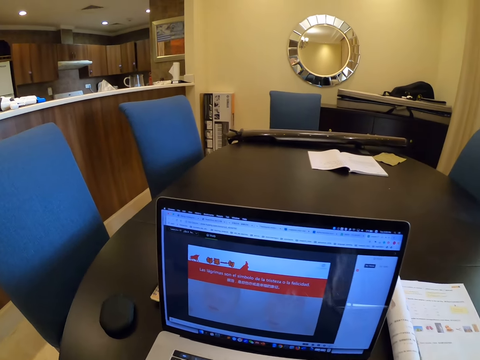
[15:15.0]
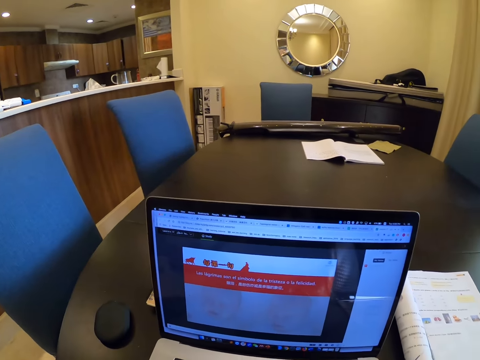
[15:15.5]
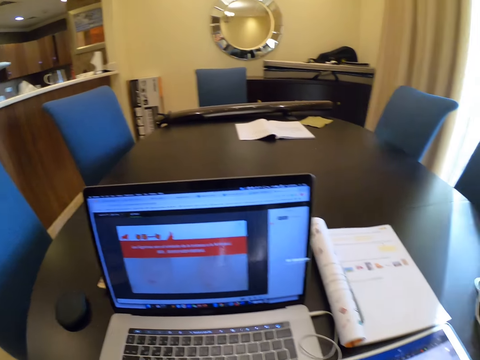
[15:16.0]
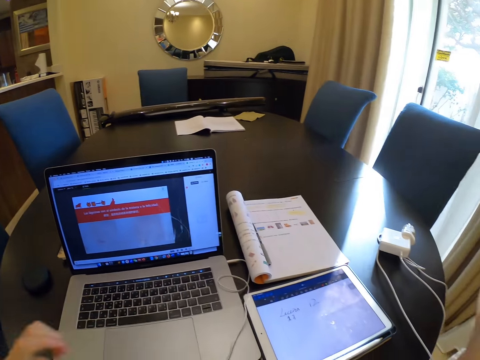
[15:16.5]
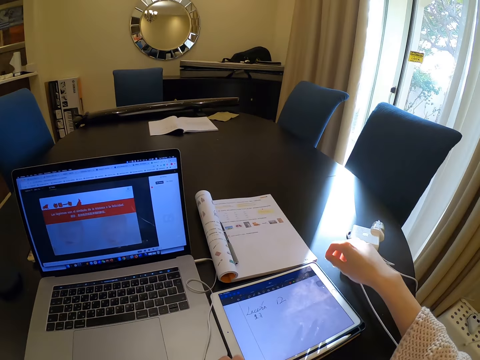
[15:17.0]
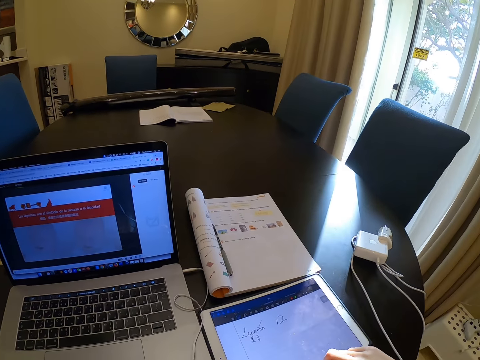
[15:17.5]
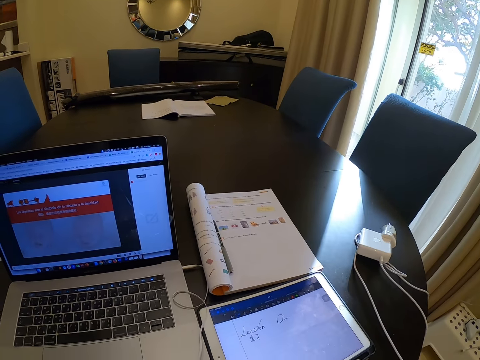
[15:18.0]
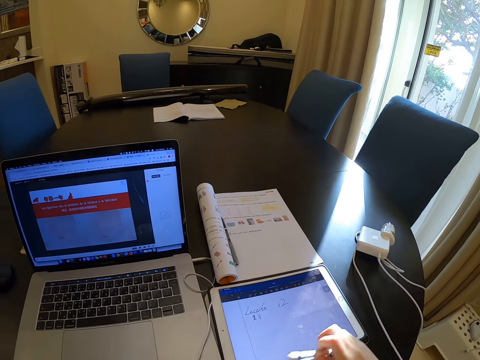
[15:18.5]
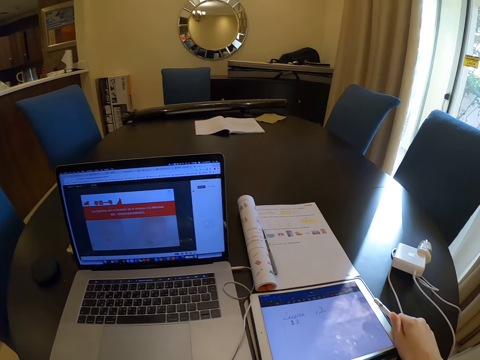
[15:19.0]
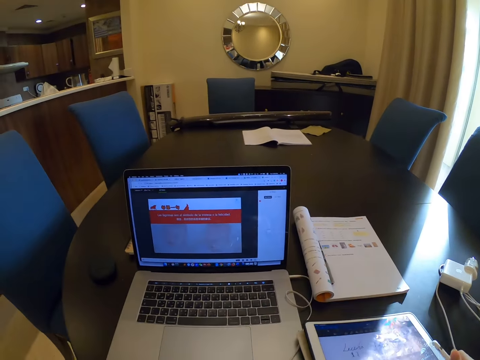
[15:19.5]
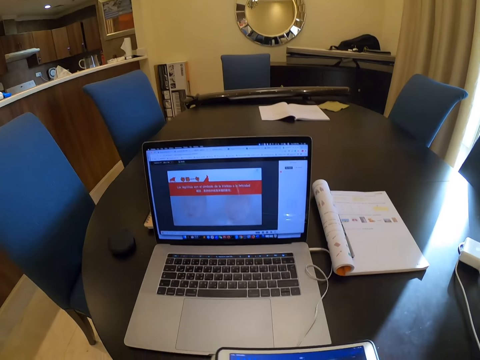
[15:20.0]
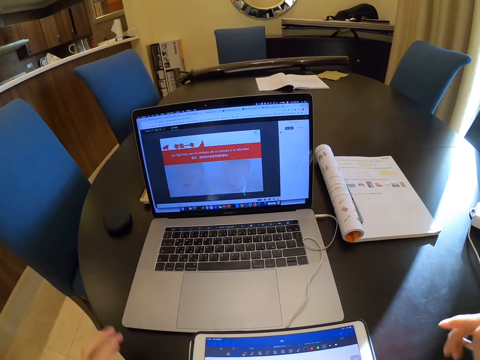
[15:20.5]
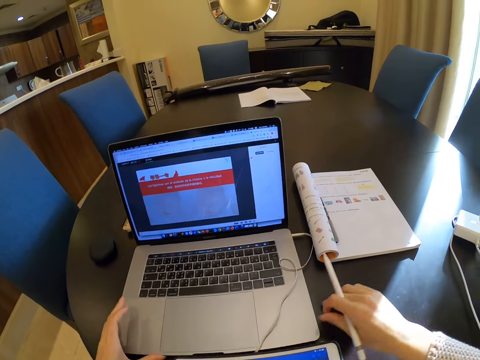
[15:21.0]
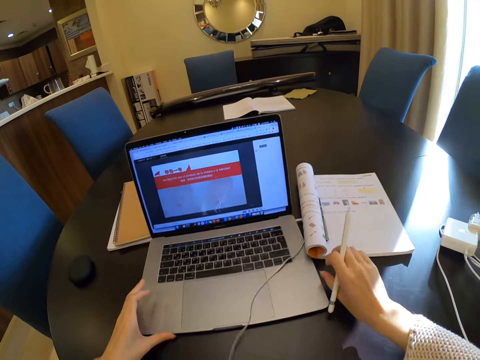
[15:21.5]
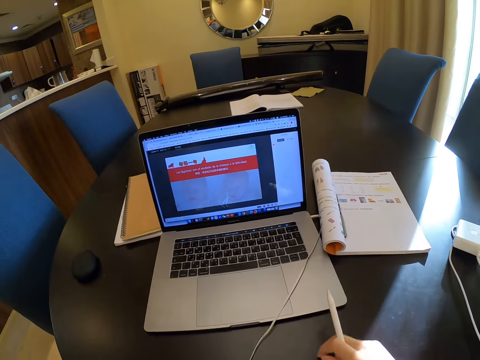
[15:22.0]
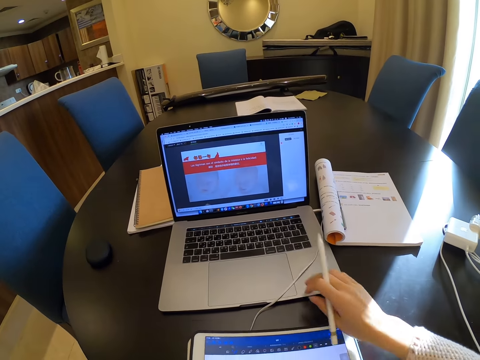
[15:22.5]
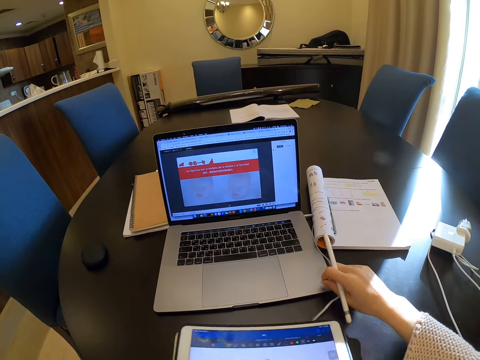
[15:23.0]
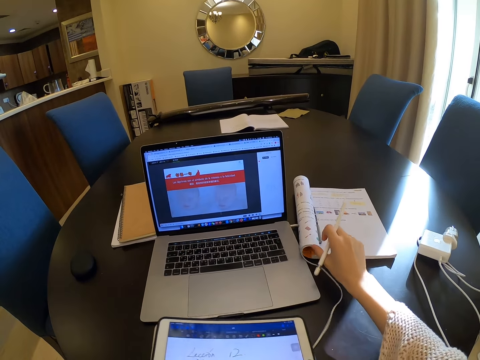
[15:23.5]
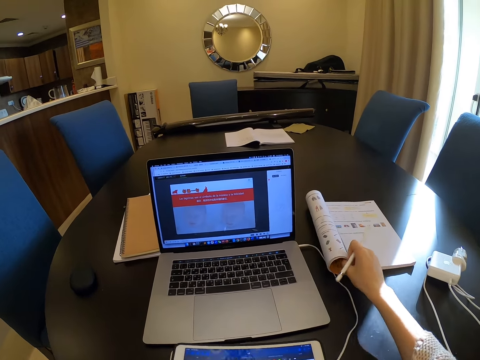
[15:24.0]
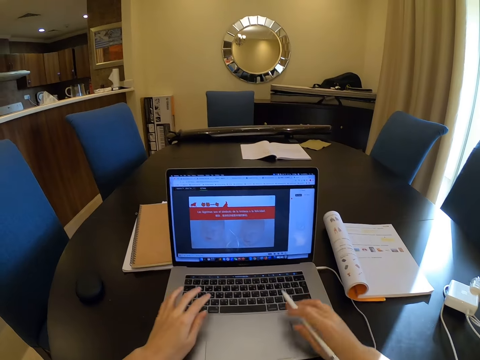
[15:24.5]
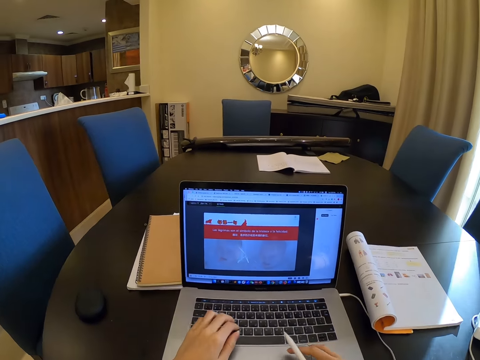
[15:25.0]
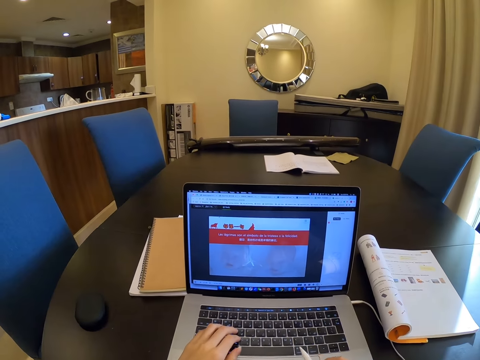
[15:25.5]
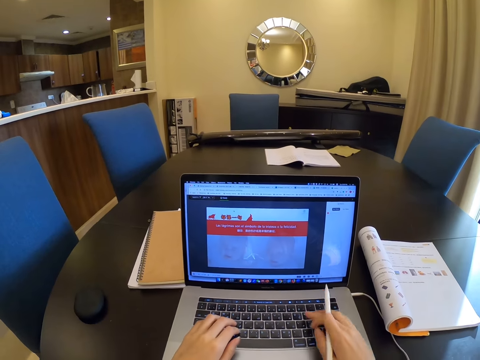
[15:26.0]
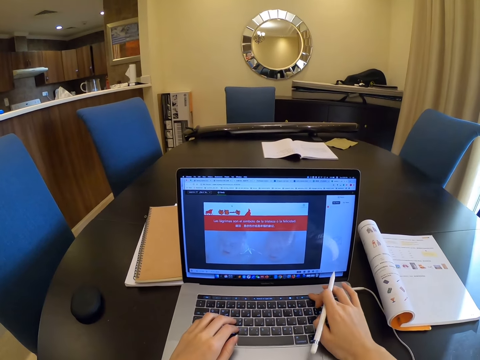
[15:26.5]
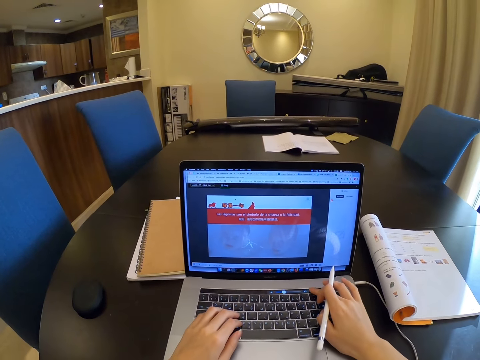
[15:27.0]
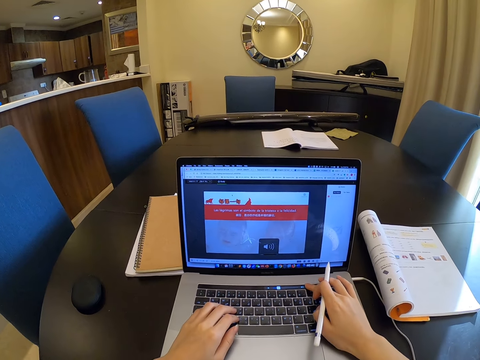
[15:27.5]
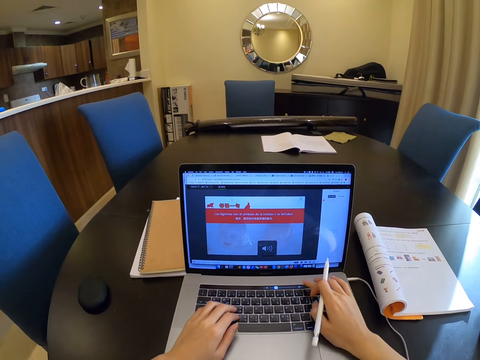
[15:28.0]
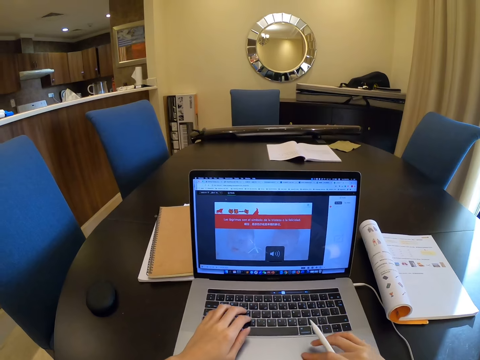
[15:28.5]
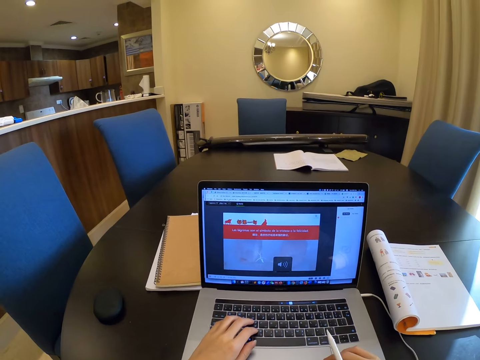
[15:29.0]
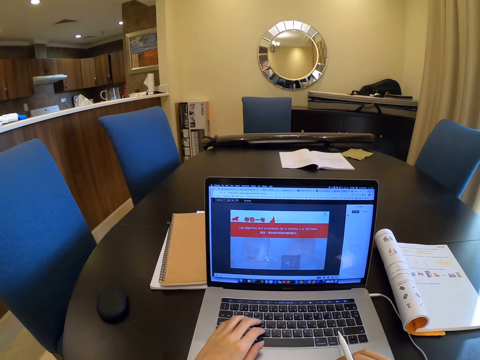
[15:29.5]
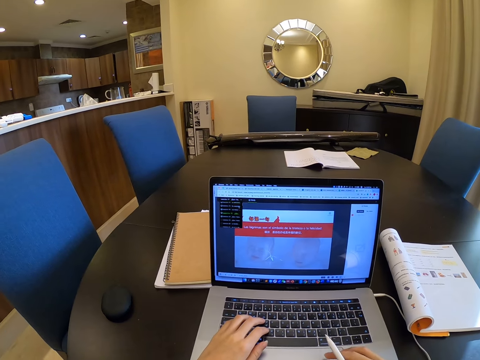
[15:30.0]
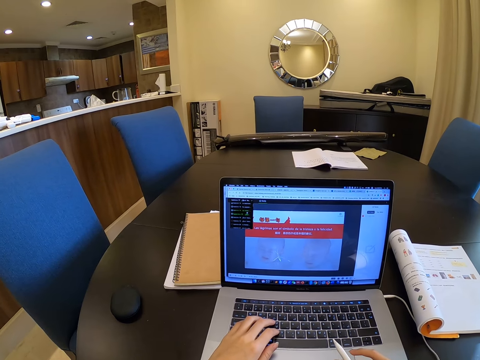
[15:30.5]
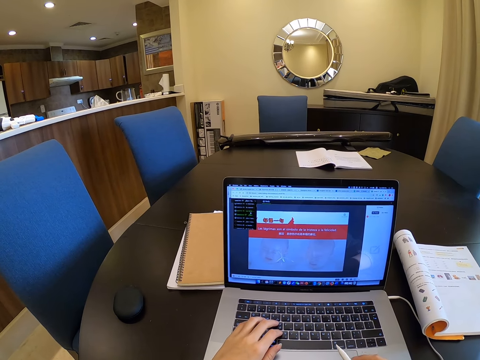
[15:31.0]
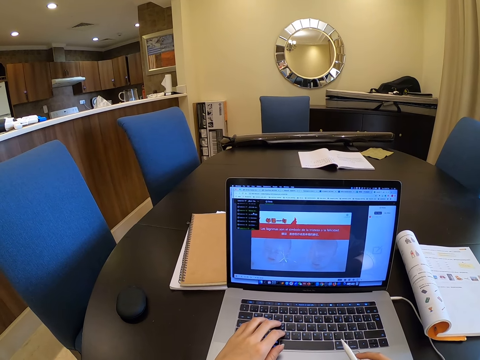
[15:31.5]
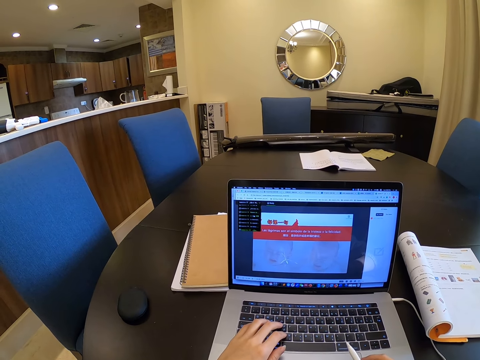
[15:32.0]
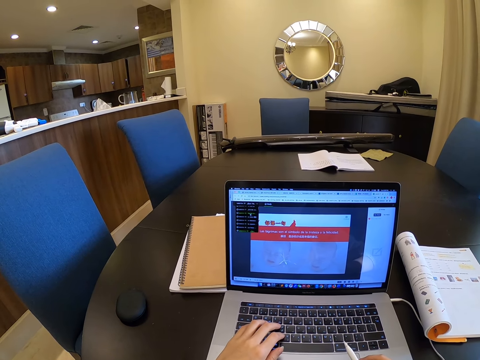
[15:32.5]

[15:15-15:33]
The camera wearer picks up the stylus pen with her right hand. She moves the tablet with both hands. She pushes the laptop across the table with both hands. She moves the book. She operates the laptop with both hands. She scrolls on the laptop.

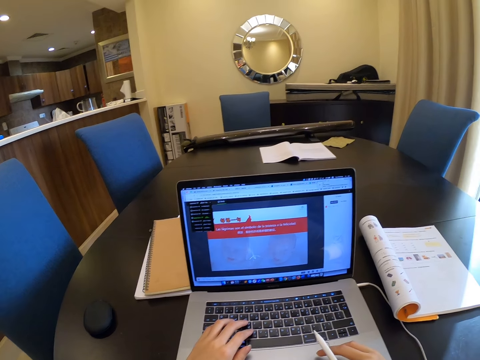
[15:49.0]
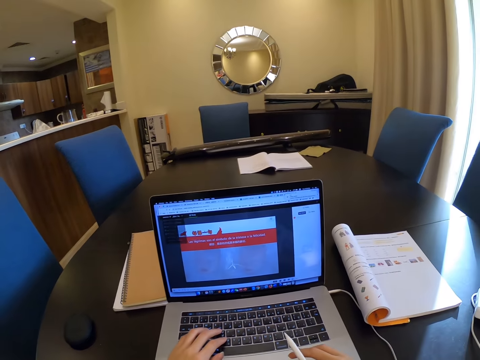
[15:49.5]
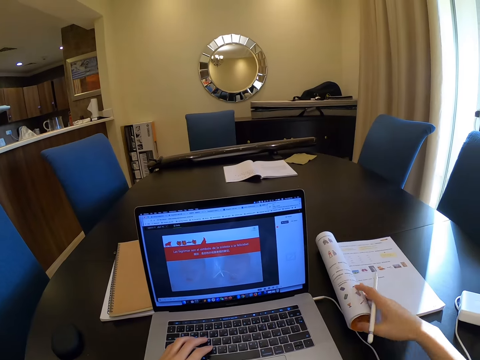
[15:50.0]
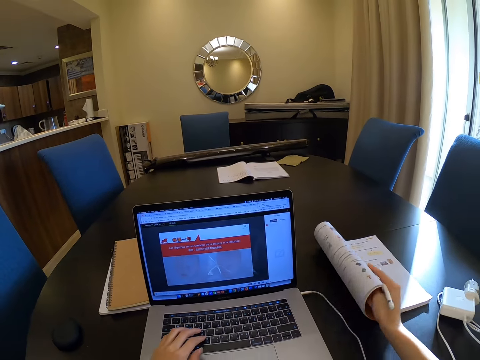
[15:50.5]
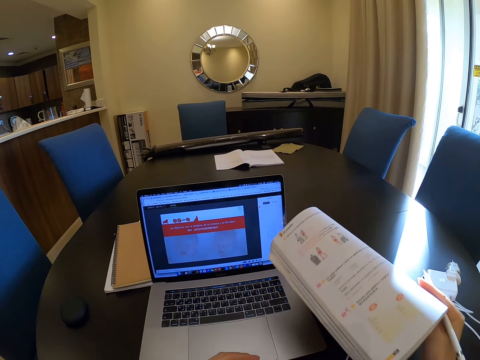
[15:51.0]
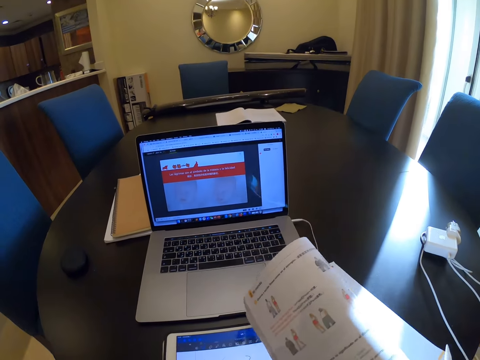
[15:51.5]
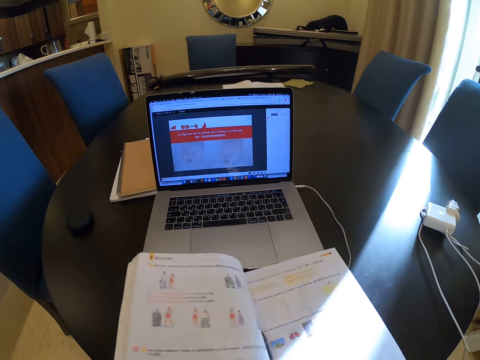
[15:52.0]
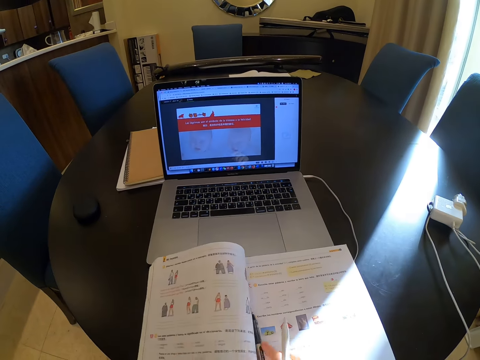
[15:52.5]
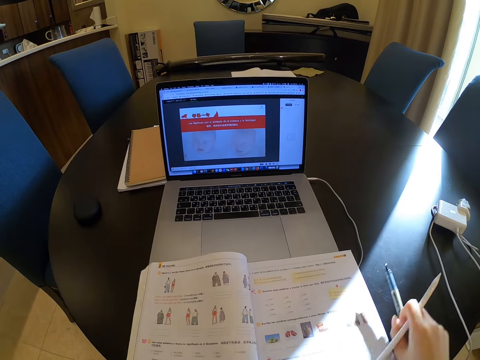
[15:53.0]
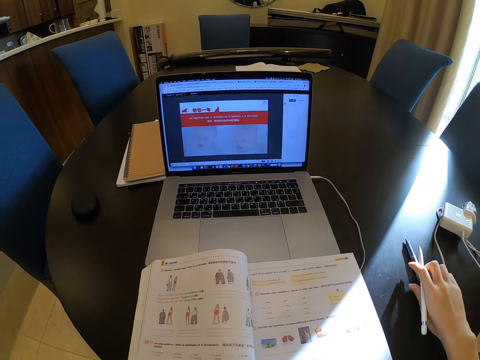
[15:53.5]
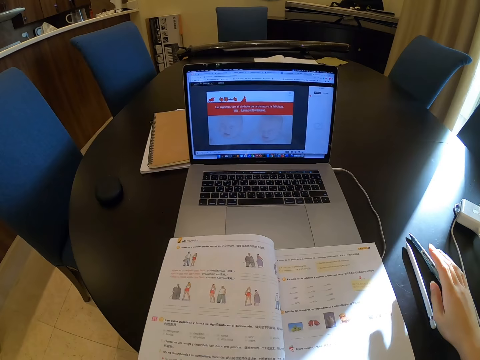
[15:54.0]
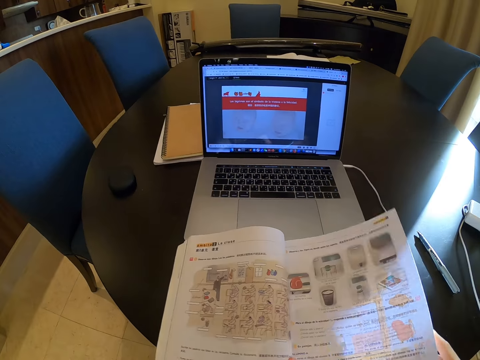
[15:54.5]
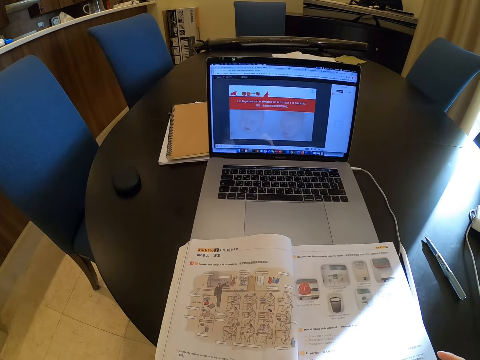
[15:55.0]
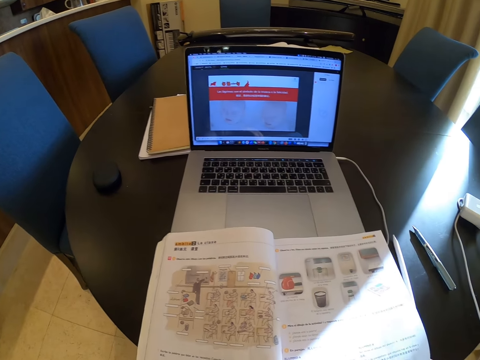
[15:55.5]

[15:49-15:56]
The camera wearer picks up a book from the table with her right hand. She drops another pen on the table with her right hand. She drops the stylus pen on the table with her right hand. She flips a page of the book to the right with her left hand. She opens the book.

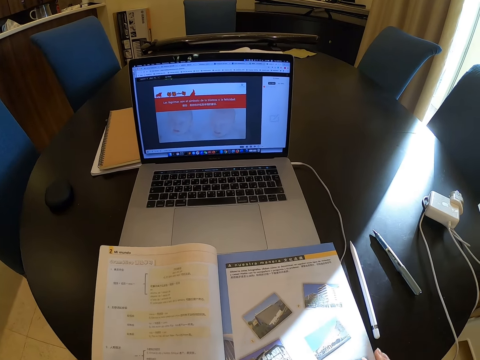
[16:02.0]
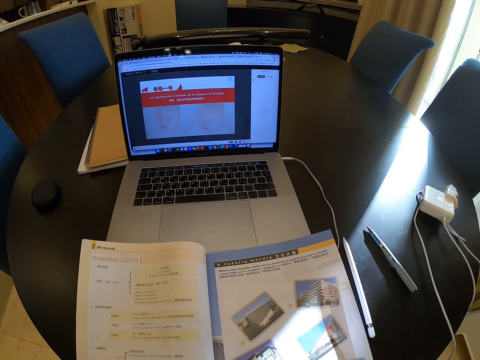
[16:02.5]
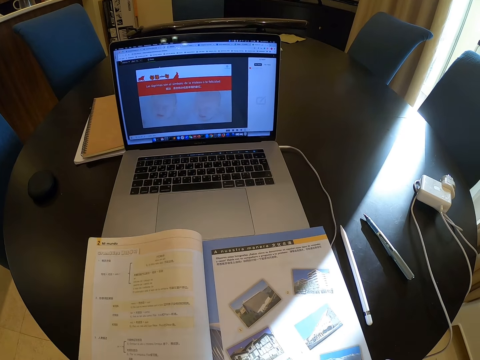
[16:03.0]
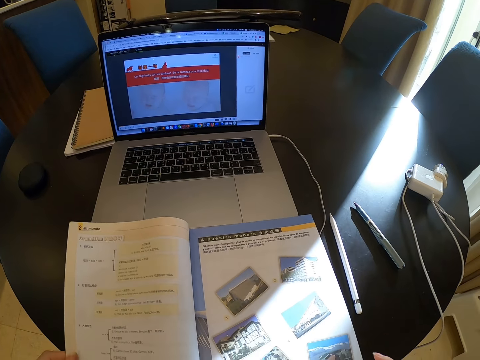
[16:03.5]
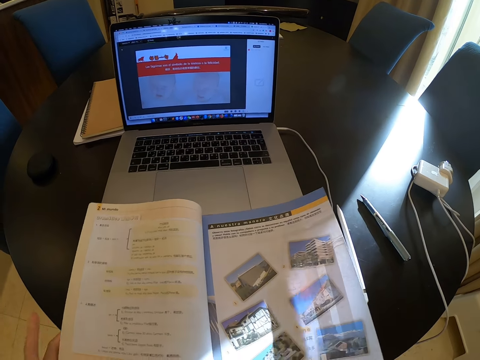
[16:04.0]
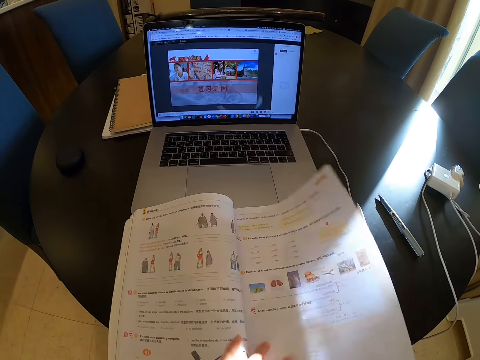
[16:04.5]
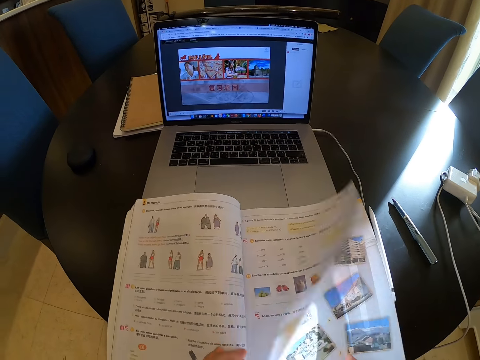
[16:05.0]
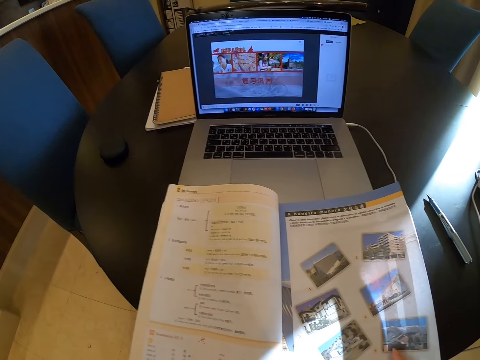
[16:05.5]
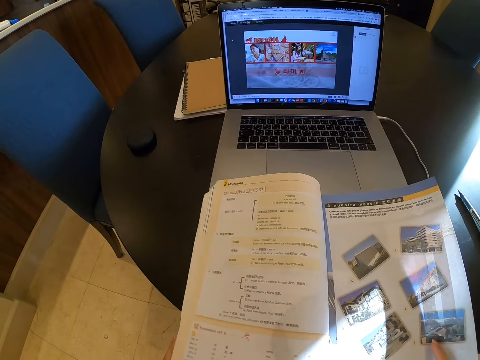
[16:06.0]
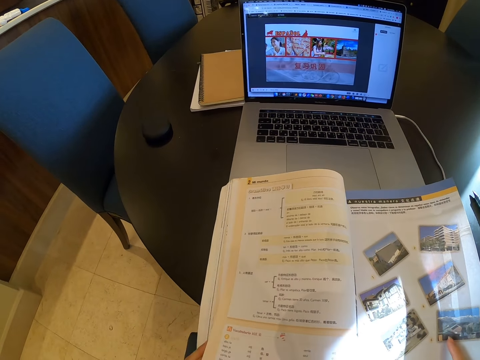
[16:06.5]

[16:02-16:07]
The camera wearer looks at the book. She flips a page of the book to the right with her left hand. She flips back the page with her right hand.
